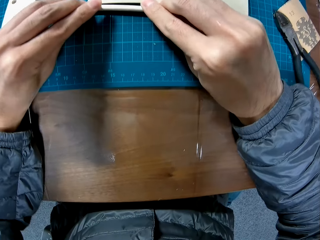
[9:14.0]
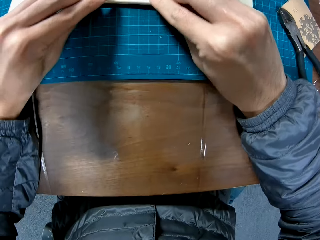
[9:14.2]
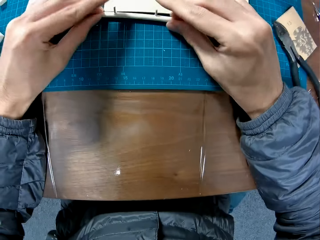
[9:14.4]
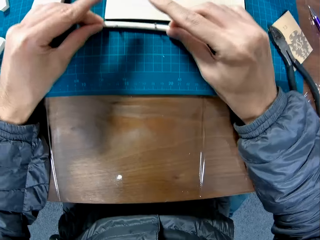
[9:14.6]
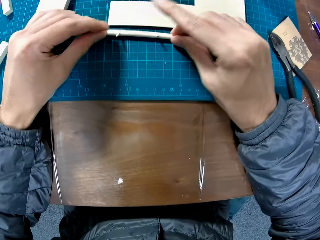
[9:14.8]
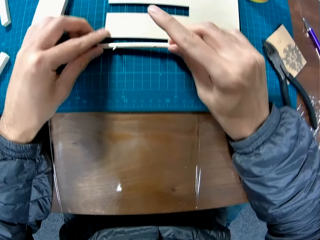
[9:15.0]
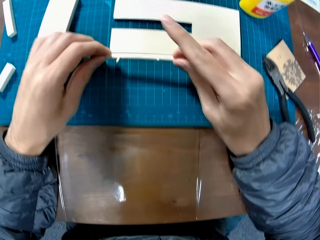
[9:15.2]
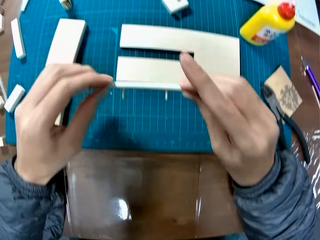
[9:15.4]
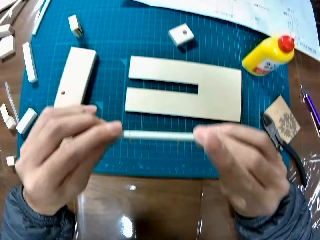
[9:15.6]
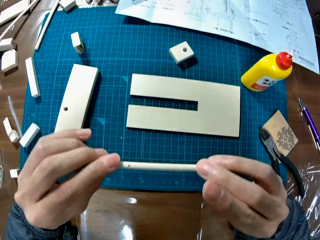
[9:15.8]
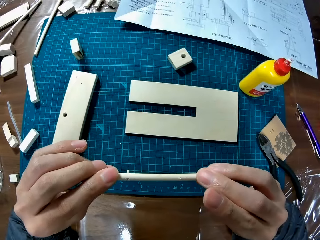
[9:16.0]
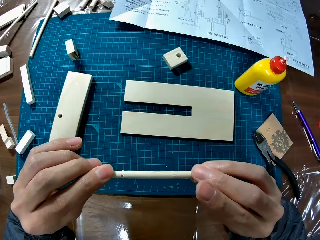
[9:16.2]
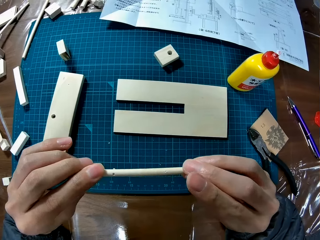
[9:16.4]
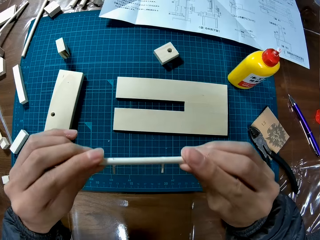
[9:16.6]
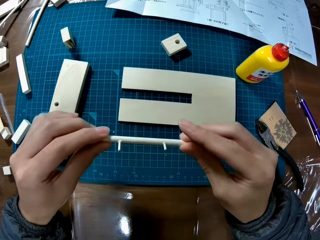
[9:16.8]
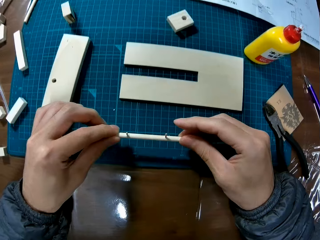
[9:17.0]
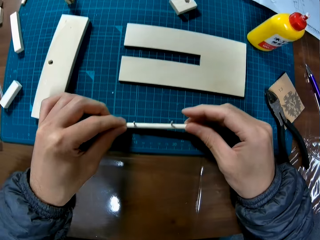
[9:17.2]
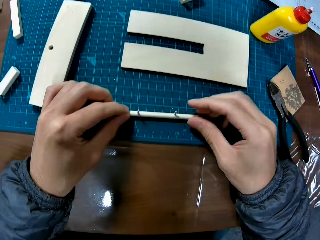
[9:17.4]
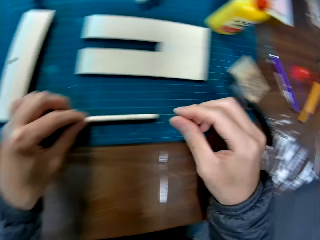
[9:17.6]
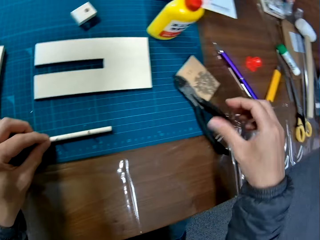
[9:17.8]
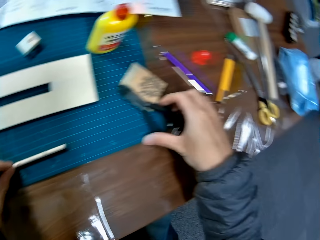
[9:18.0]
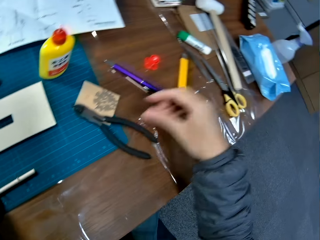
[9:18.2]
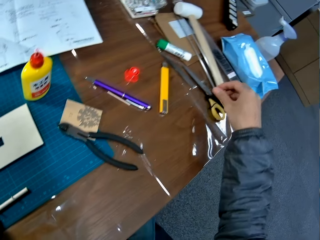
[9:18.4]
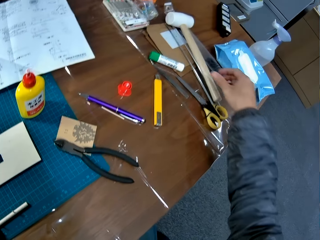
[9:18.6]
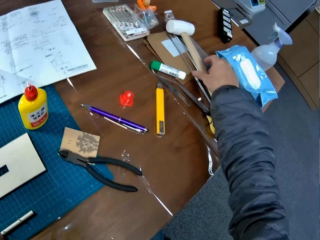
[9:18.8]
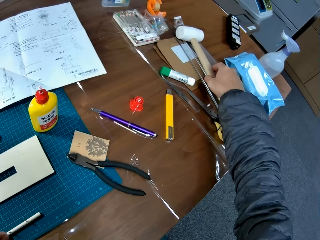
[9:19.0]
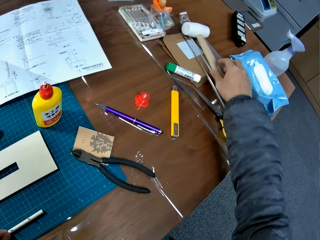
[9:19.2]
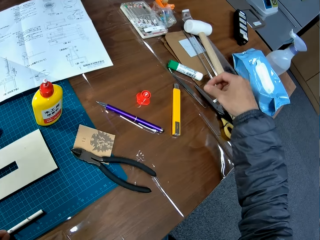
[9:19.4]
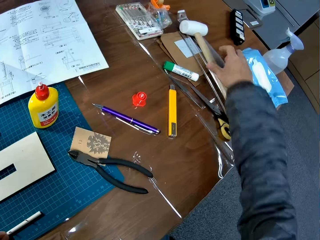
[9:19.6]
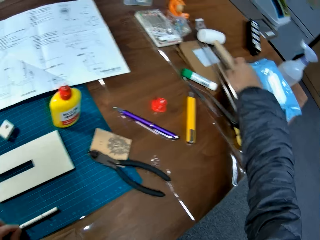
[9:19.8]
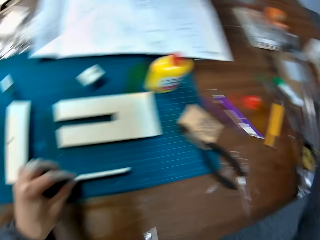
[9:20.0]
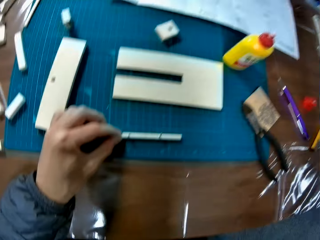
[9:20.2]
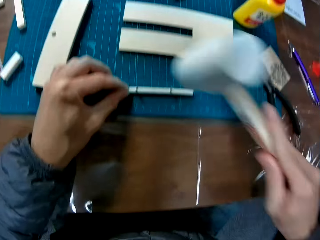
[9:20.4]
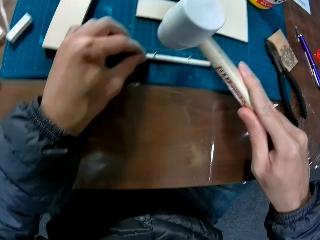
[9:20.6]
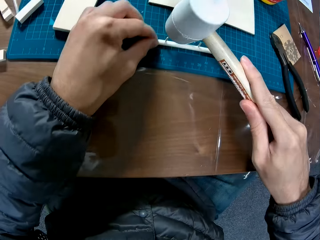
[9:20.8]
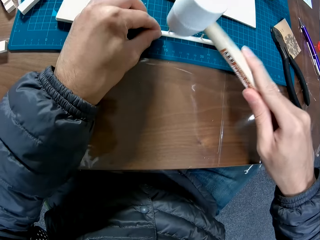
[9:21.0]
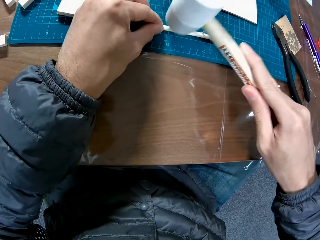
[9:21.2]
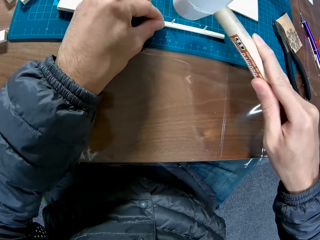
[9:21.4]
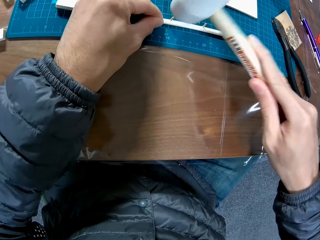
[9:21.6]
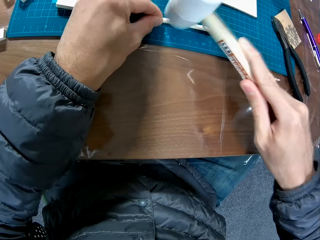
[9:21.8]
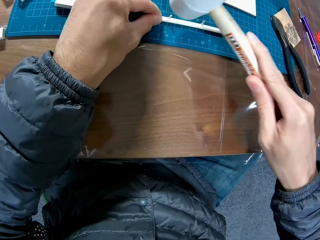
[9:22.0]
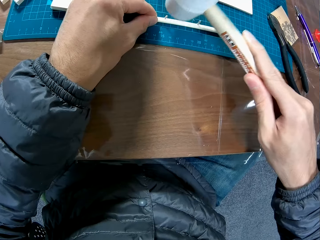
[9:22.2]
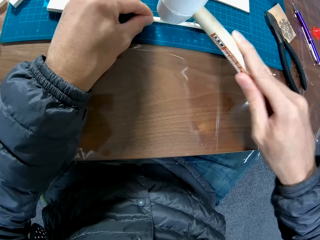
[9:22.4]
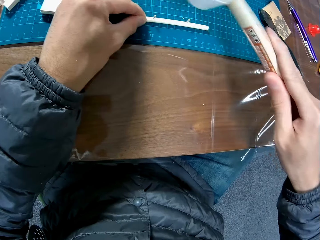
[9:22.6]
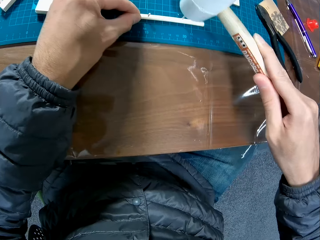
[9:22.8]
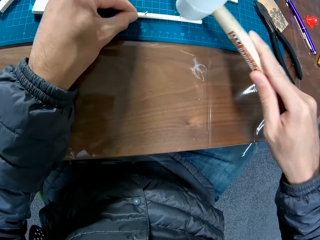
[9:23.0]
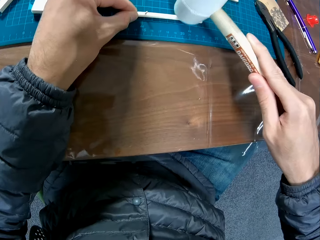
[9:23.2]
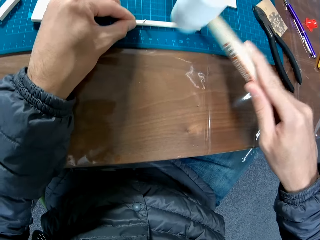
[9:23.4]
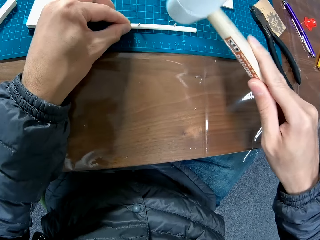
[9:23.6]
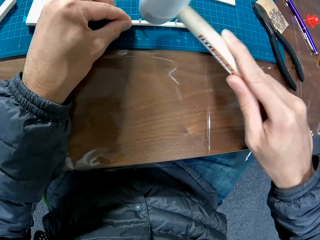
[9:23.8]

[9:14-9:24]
The camera wearer presses the small paperboards in the big paperboard. They lift the wood up, place the wood on the table, and grab a hammer from the table. They hit the stick with the hammer into the wood.

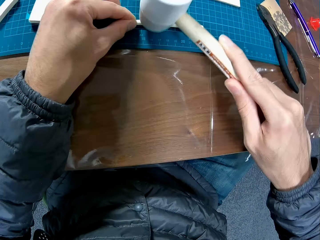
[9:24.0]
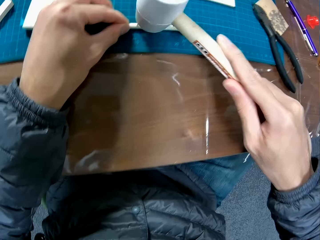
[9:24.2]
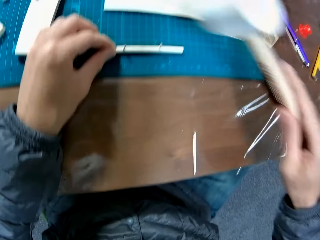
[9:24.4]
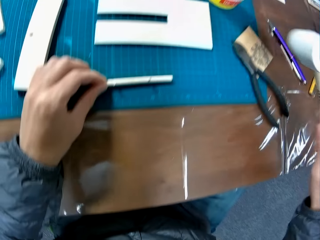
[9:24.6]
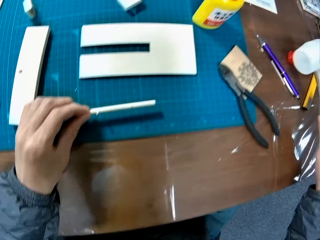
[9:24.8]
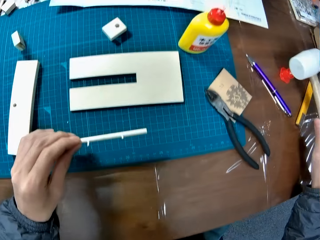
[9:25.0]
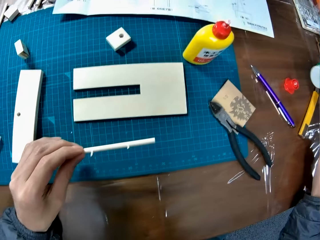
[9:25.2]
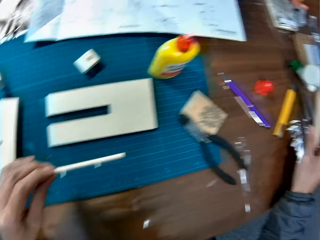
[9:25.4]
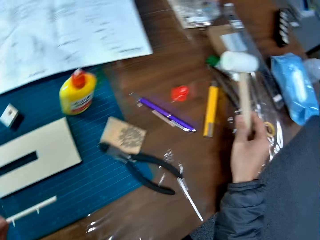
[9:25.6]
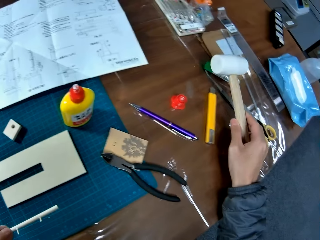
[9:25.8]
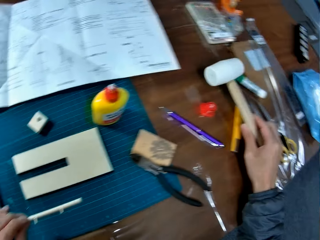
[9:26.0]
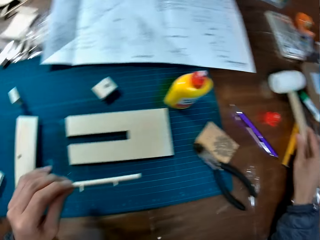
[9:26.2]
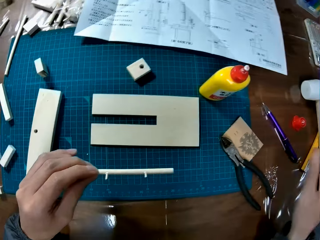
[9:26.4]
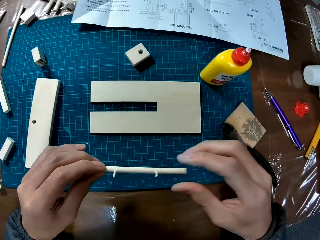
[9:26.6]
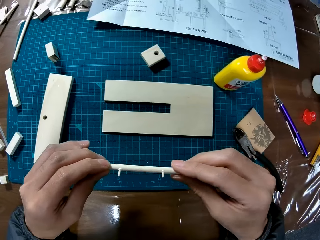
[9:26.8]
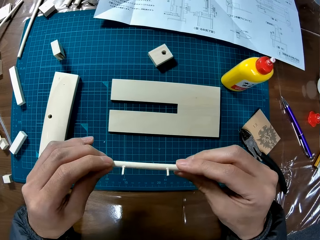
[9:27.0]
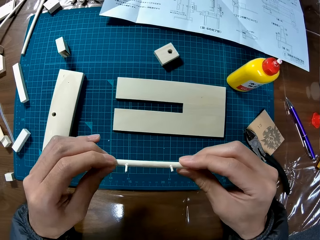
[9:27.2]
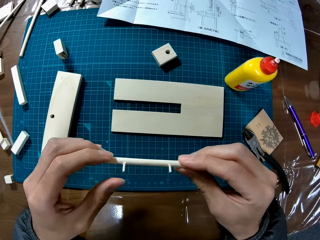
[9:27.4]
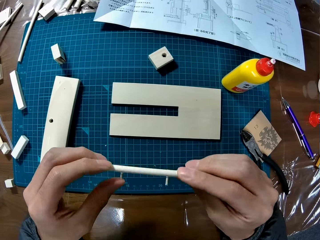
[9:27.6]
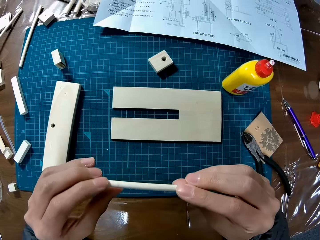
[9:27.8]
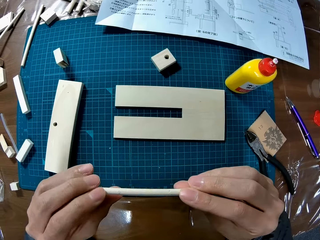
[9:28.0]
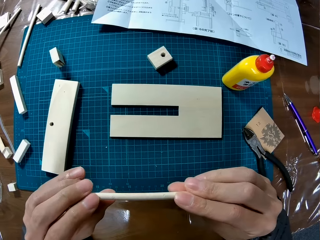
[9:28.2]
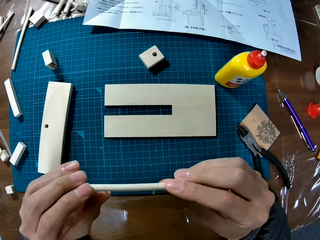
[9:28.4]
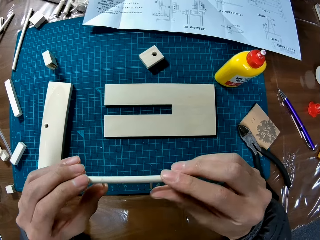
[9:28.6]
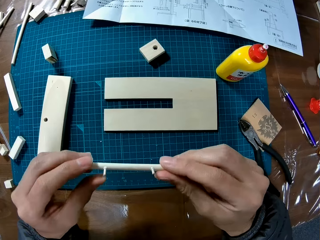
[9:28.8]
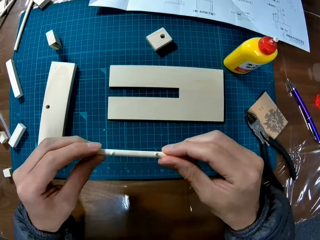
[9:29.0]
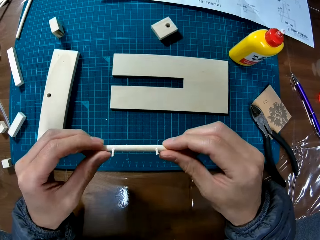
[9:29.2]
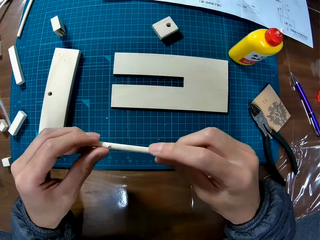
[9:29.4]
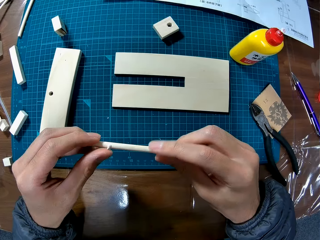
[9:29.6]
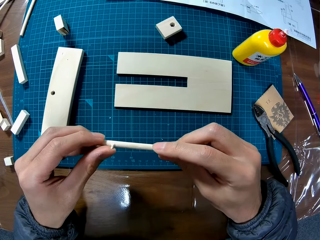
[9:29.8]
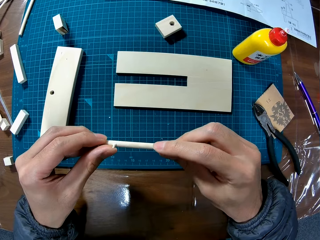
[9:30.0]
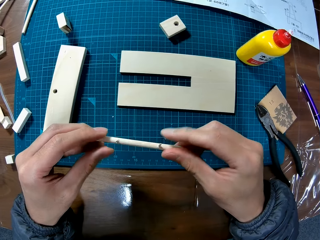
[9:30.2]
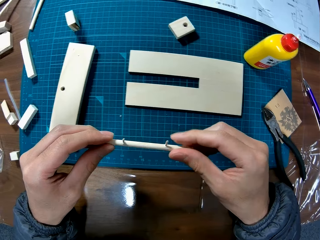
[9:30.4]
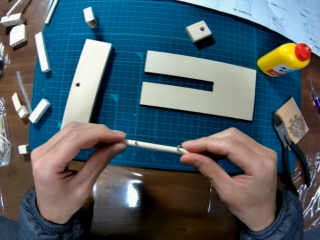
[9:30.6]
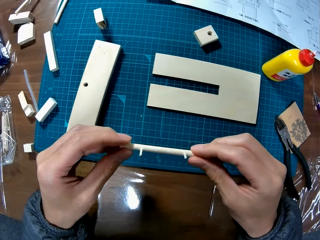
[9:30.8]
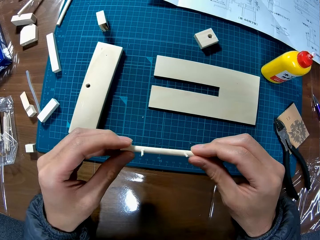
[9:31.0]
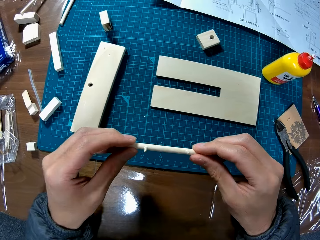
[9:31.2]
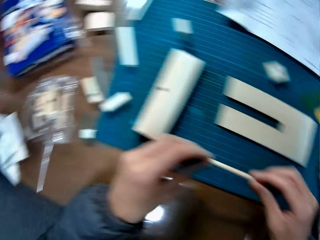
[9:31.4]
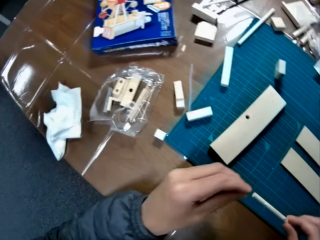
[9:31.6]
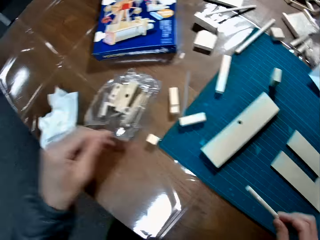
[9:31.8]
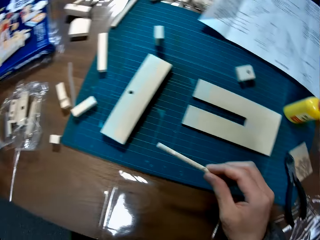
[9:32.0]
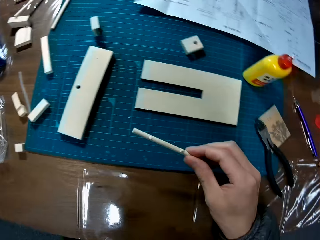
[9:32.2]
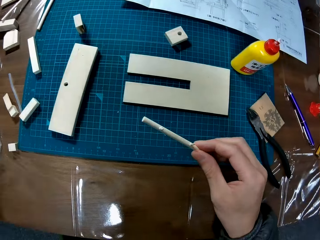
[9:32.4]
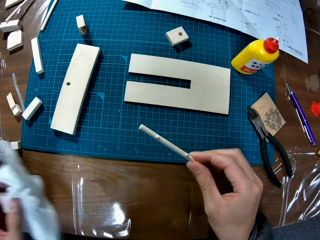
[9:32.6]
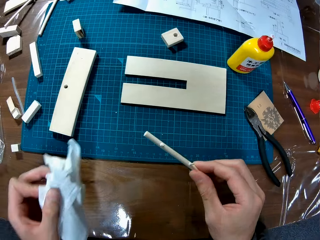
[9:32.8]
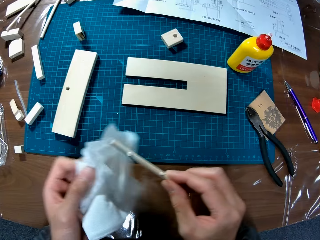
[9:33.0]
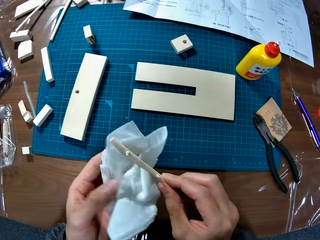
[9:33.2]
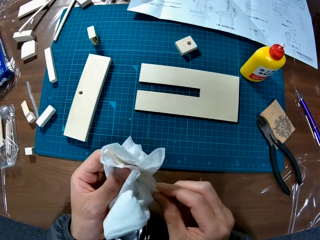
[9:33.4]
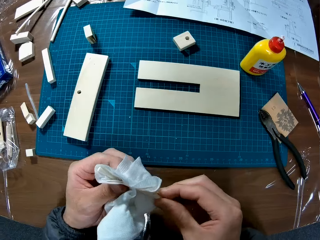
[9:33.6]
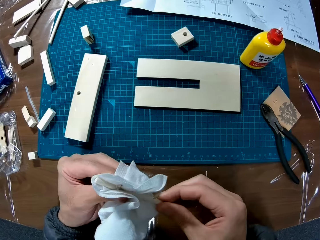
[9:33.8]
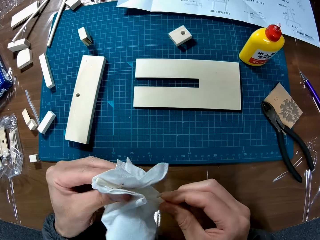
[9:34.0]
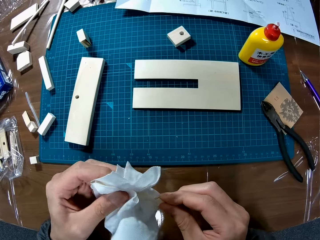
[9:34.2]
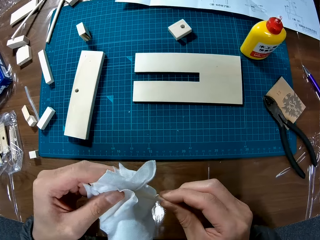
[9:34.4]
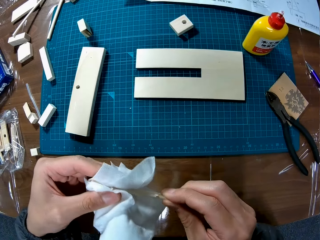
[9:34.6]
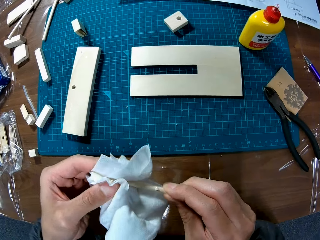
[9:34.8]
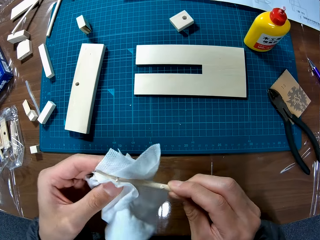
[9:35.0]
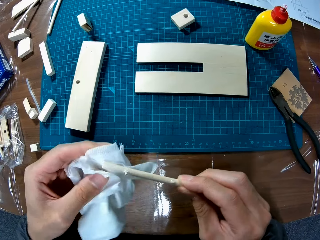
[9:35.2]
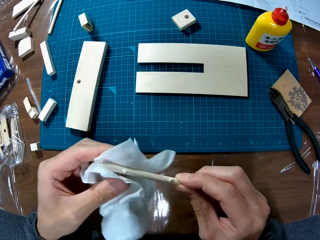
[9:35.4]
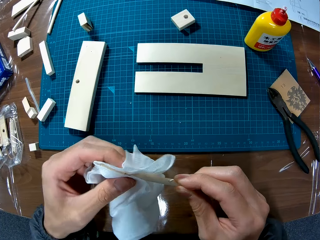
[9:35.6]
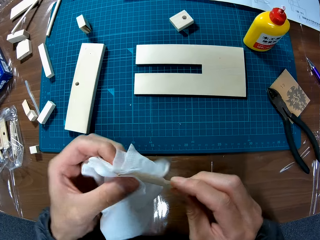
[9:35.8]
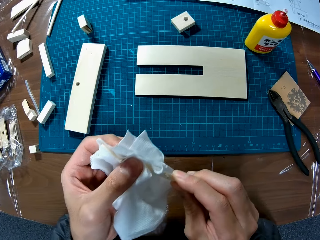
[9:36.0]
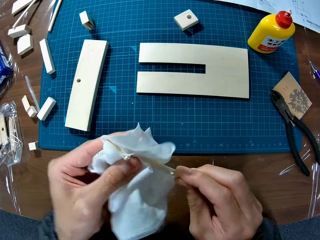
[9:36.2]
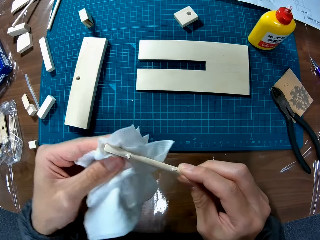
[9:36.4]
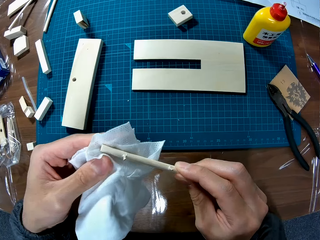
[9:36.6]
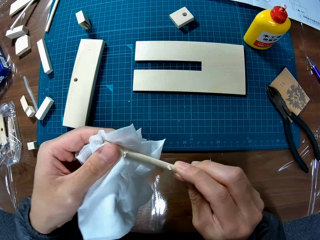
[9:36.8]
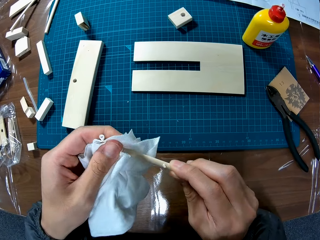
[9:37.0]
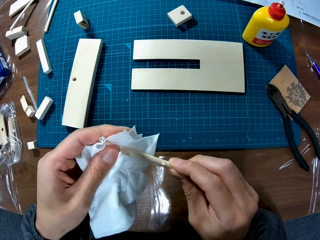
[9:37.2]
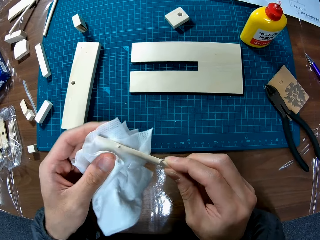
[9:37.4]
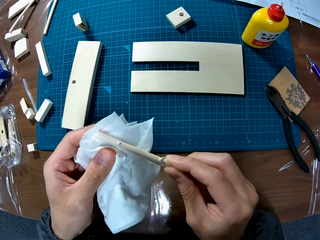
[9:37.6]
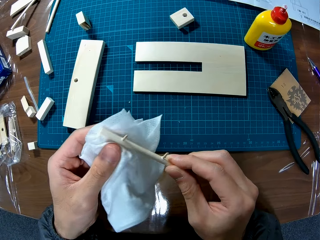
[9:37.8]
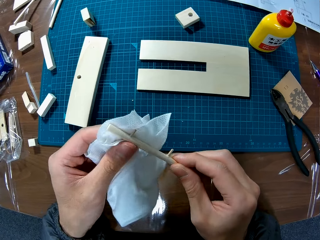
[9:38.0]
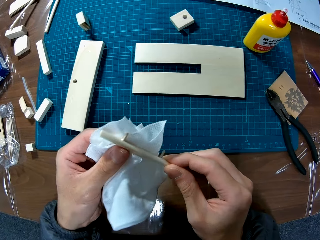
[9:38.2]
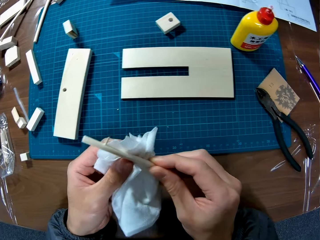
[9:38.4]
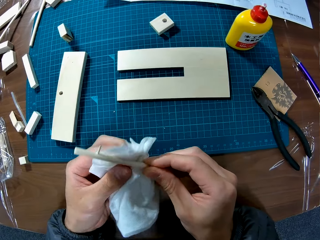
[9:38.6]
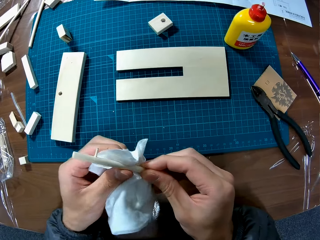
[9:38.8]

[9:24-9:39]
The camera wearer places the hammer on the table. They check the wood piece, hold the wood in hand, and look at the wood. They grab a napkin and wipe the wood piece with the napkin.
